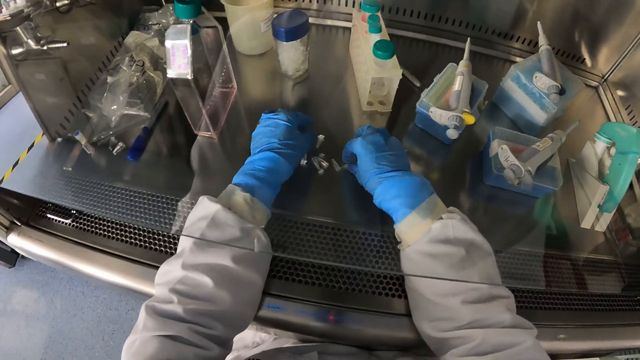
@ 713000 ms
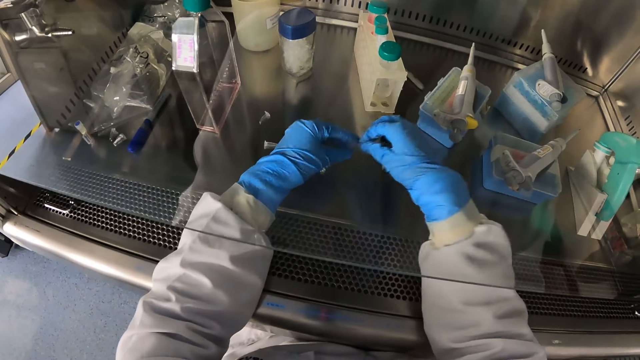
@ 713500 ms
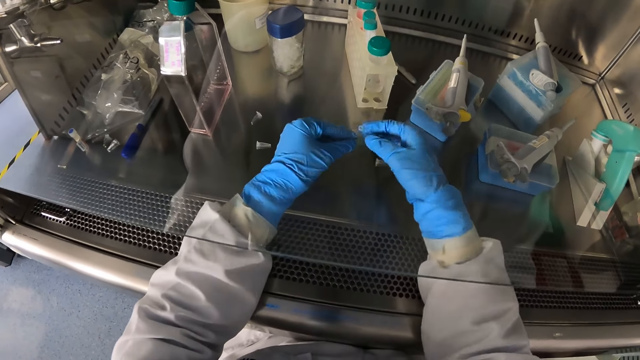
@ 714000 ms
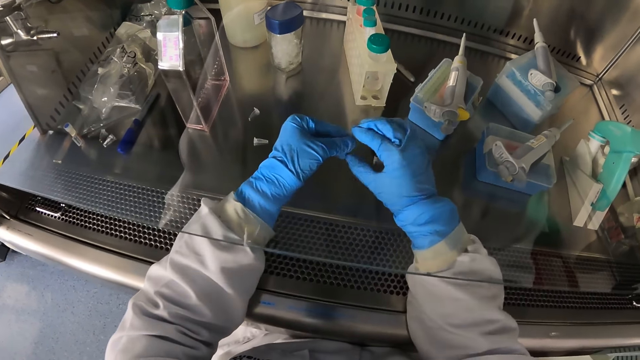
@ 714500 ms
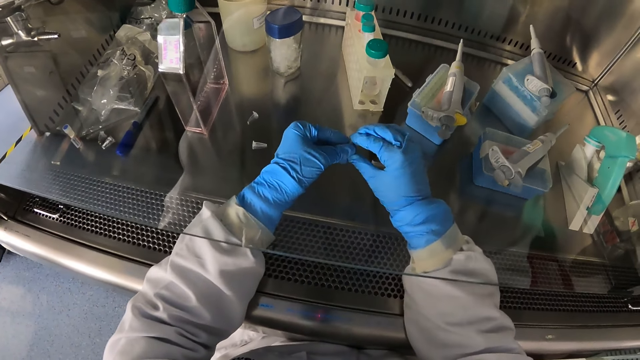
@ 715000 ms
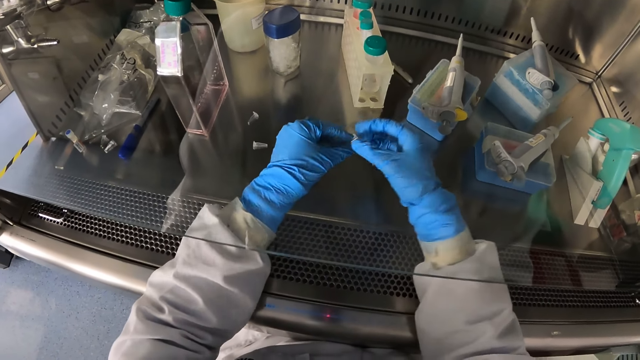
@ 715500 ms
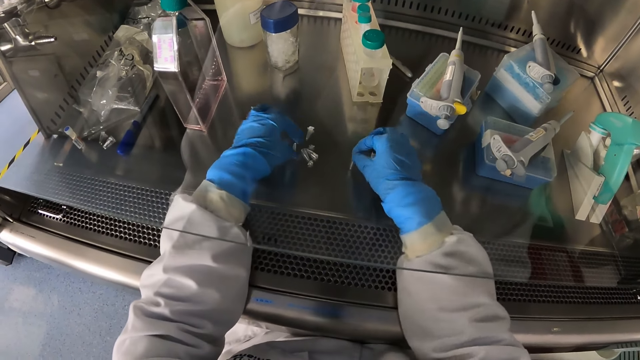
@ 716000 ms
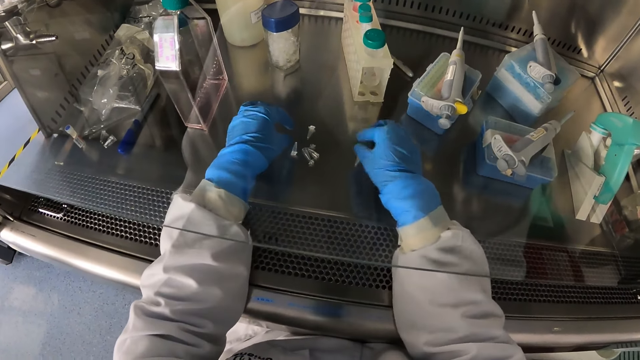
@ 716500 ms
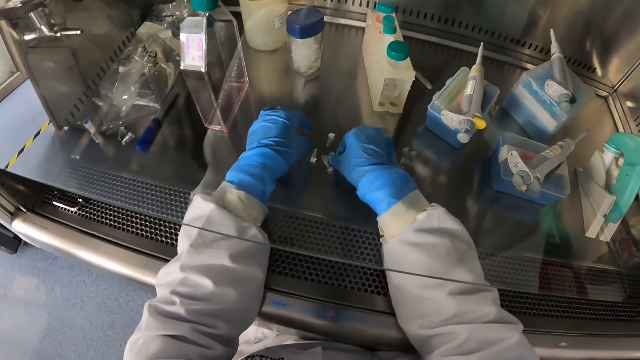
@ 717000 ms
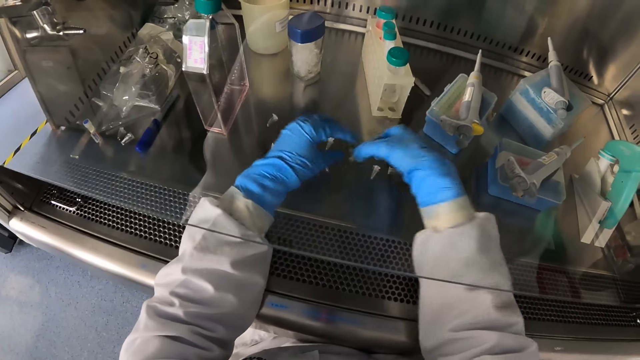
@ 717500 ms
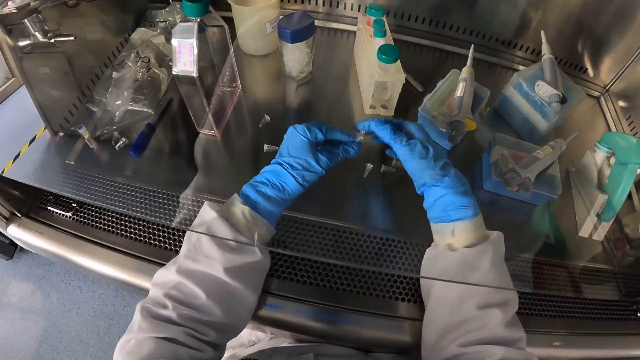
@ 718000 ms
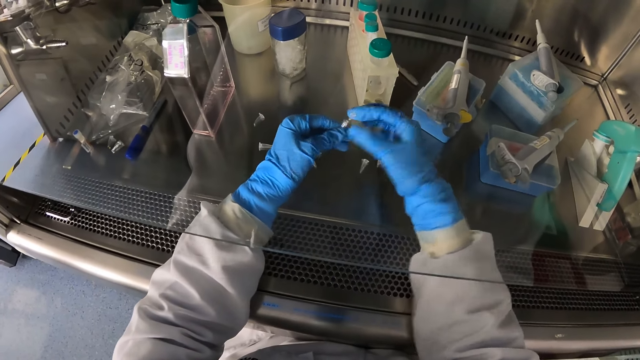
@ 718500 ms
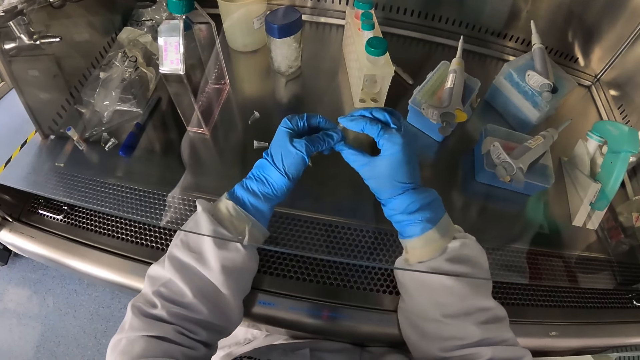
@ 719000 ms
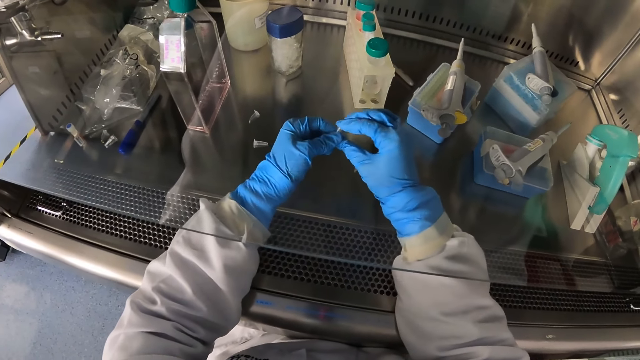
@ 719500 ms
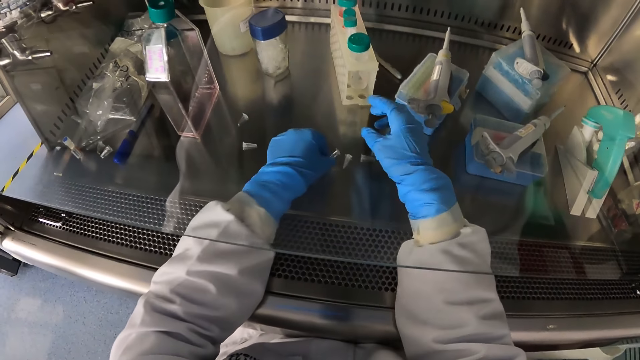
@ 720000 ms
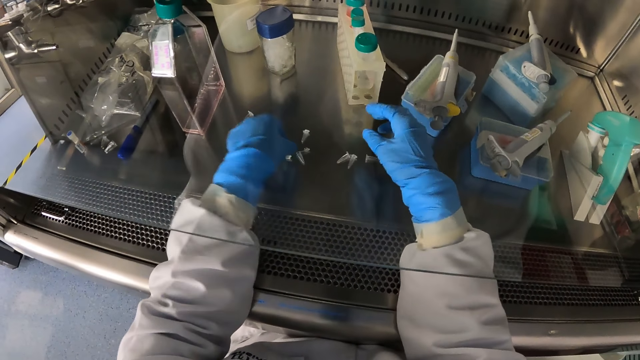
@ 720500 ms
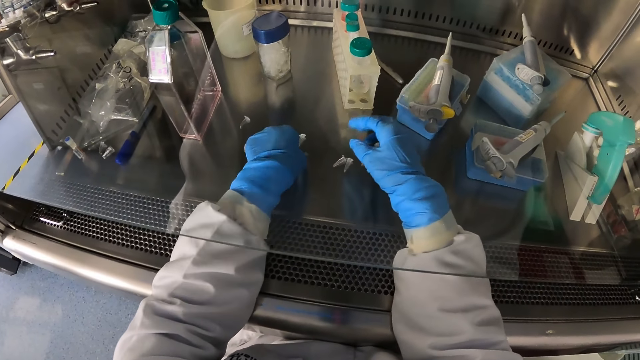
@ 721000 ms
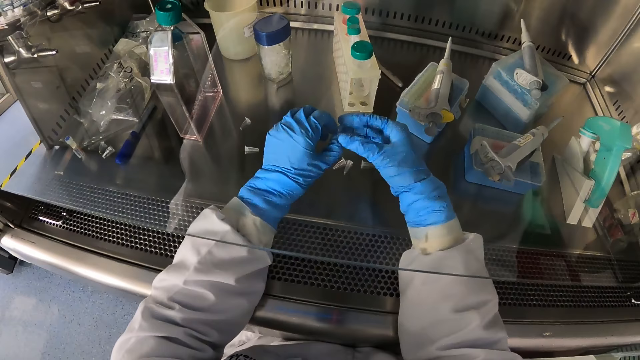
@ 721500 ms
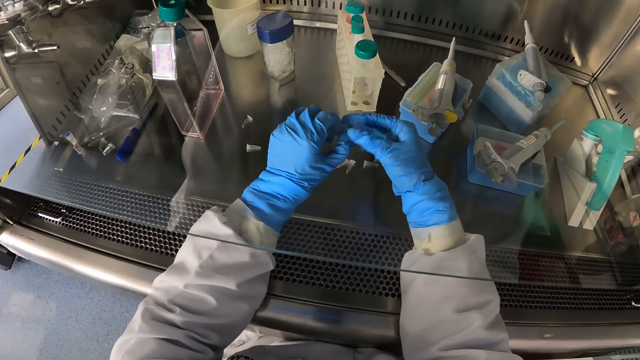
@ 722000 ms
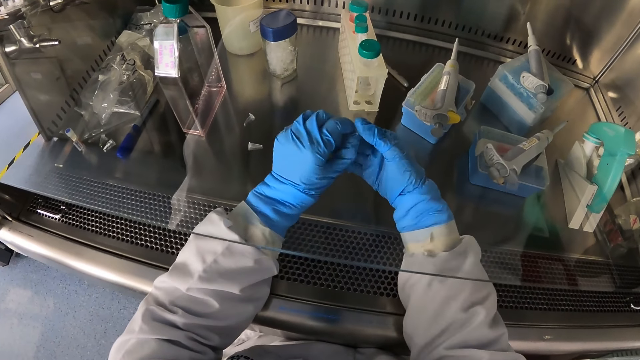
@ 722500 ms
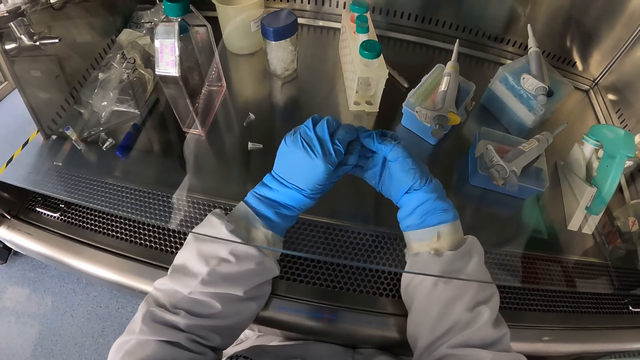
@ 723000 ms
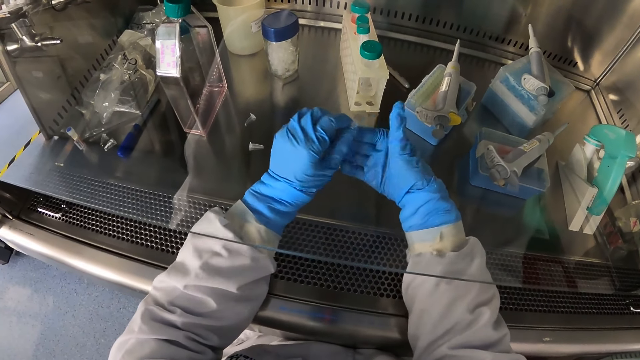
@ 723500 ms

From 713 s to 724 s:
The camera wearer picks up a vial from the testing area with his right hand. He passes the vial in his right hand to his left hand. He closes the vial in his left hand with his right hand. He passes the vial in his left hand to his right hand. He places the vial in his right hand in the testing area. He picks up a vial from the testing area with his right hand. He passes the vial in his right hand to his left hand. He closes the vial in his left hand with his right hand. He places the vial in his left hand in the testing area. He picks up a vial from the testing area with his left hand. He closes the vial in his left hand with his right hand.

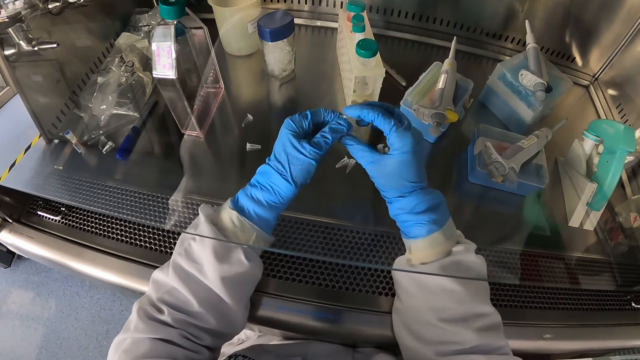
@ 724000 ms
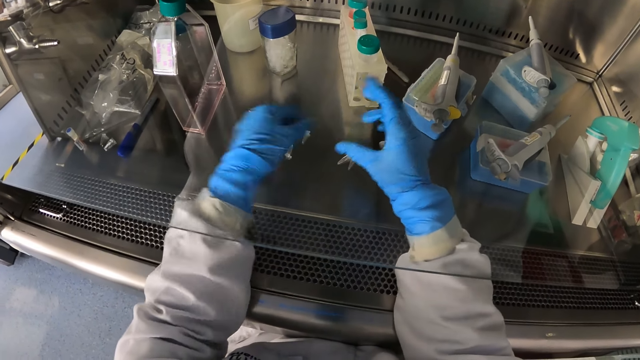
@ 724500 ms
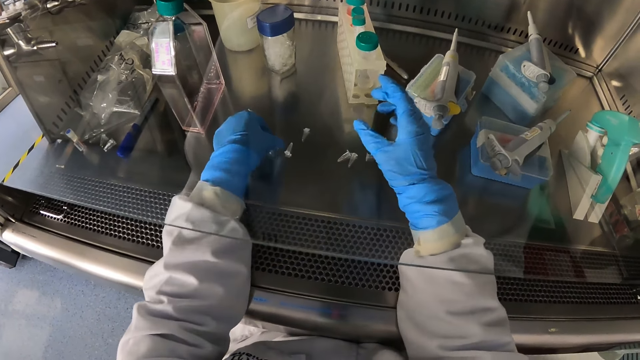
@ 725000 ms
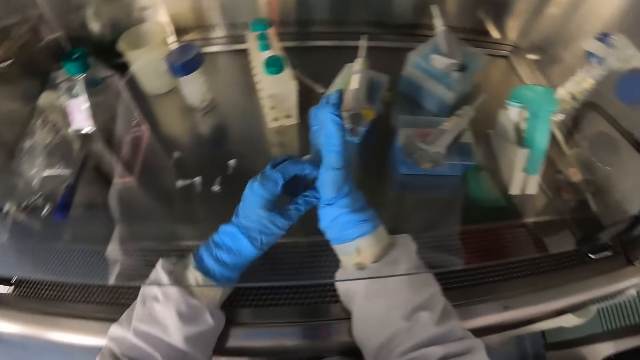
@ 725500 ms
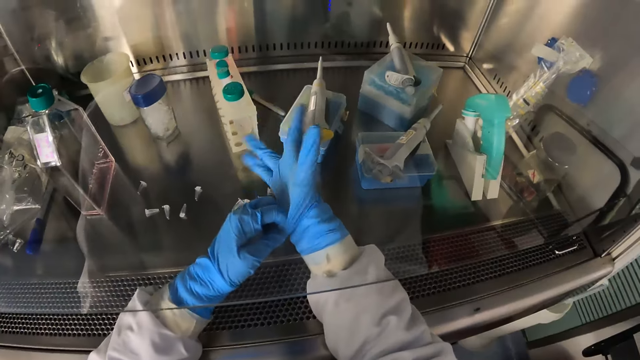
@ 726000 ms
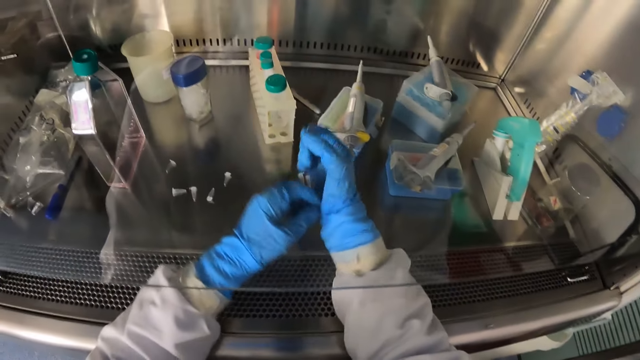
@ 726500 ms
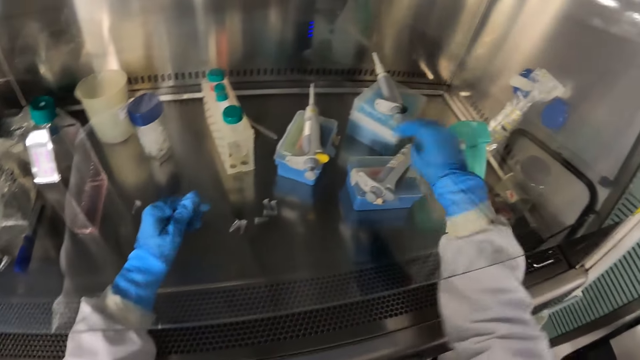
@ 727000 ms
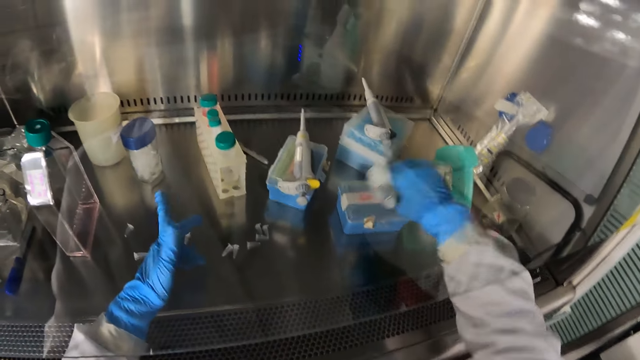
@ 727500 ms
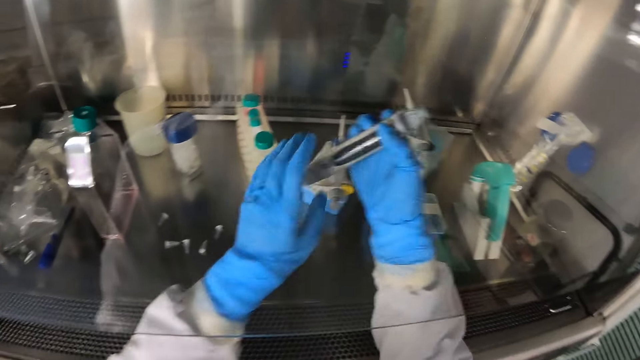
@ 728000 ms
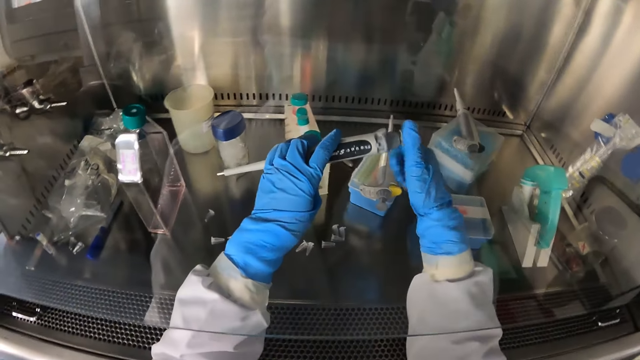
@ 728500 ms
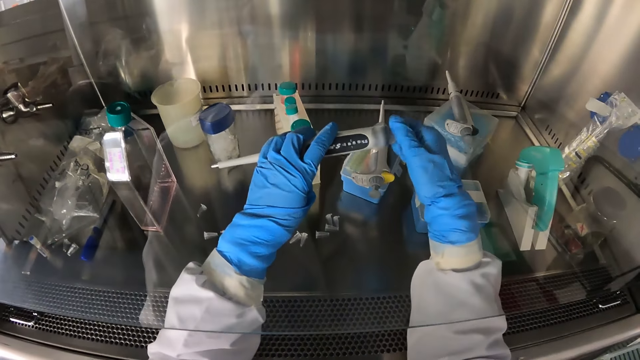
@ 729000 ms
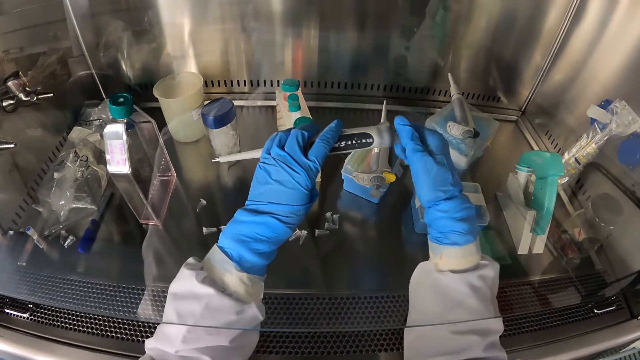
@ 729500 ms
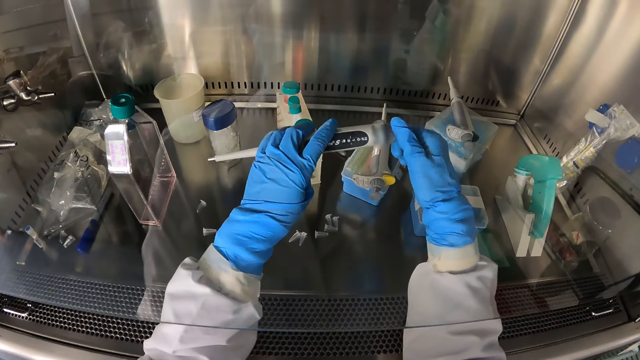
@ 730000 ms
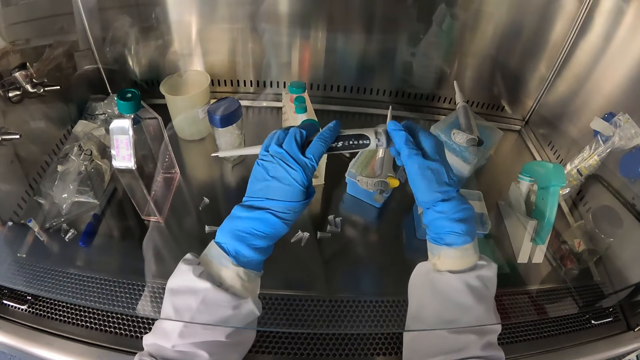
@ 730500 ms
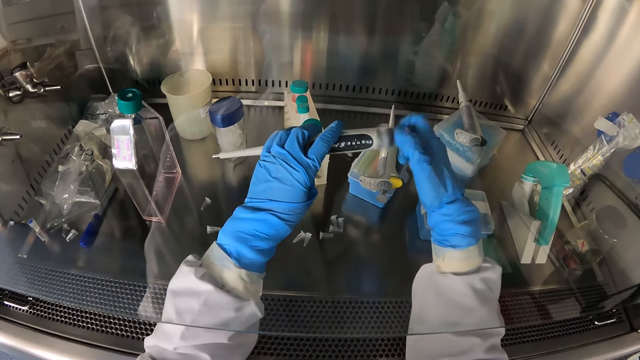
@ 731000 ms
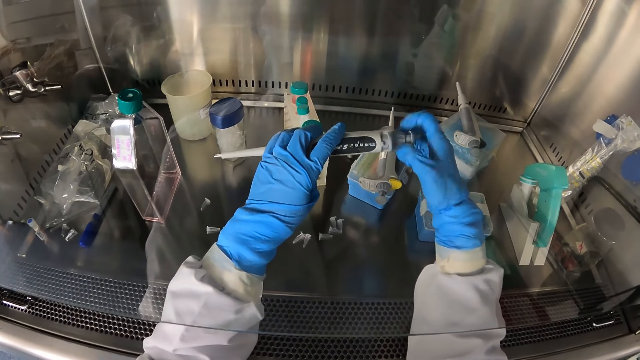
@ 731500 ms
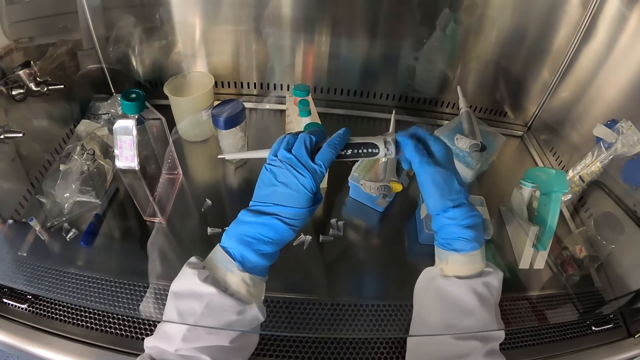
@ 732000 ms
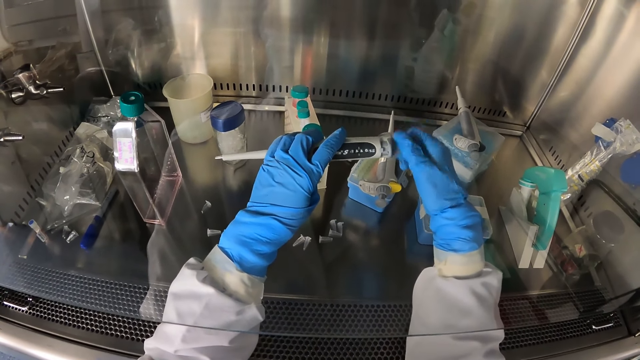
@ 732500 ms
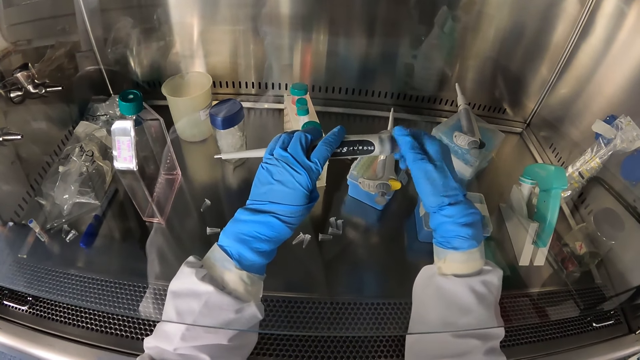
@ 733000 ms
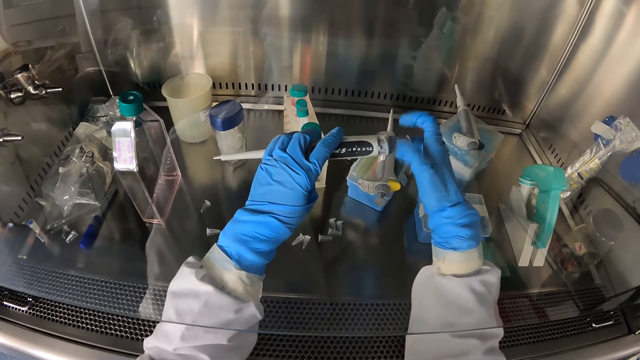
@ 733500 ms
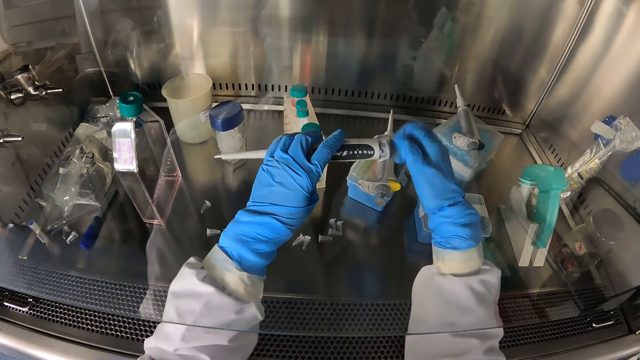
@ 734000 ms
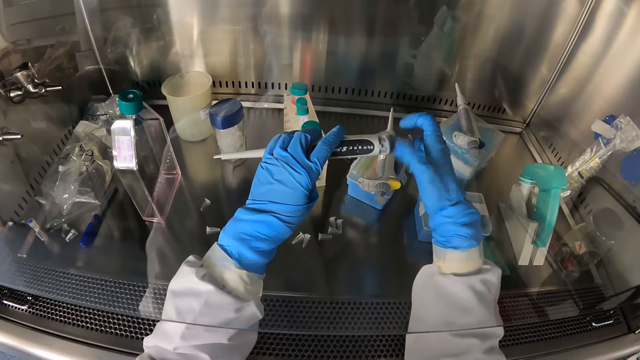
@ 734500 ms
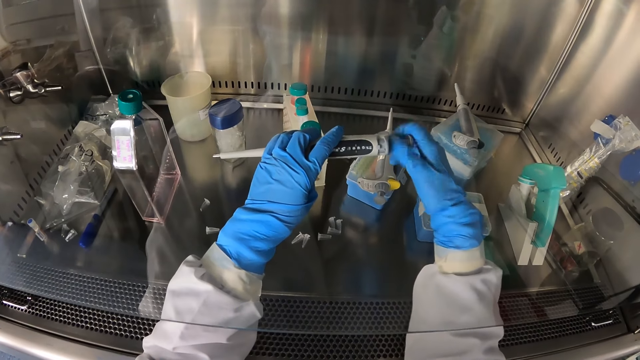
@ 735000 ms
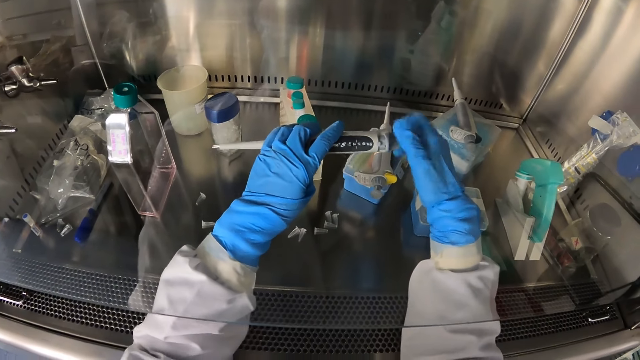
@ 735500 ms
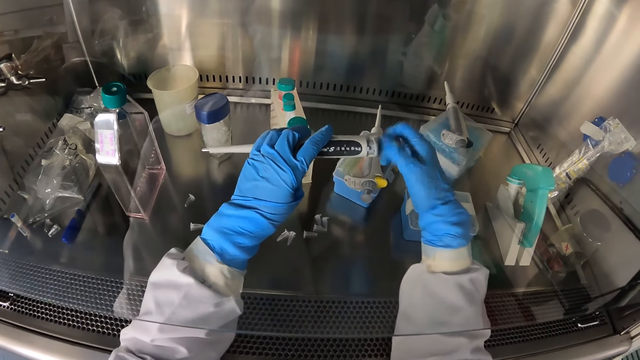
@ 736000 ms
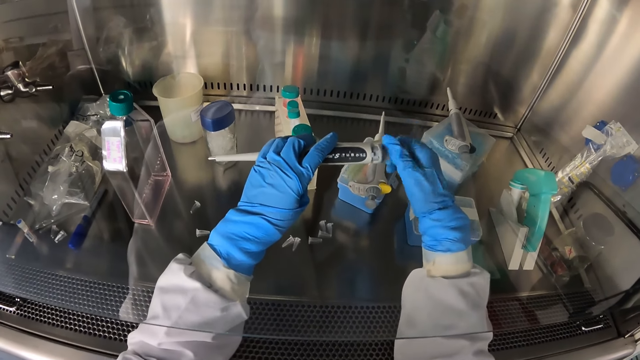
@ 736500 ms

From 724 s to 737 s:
The camera wearer places the vial in his left hand in the testing area. He adjusts his right glove with his left hand. He picks up a pipettor from a case in the testing area with his right hand. He passes the pipettor in his right hand to his left hand. He unscrews the plunger of the pipettor in his left hand with his right hand.
